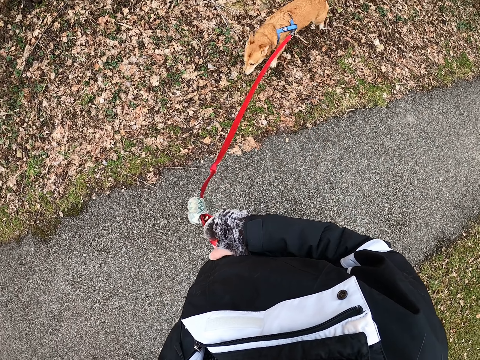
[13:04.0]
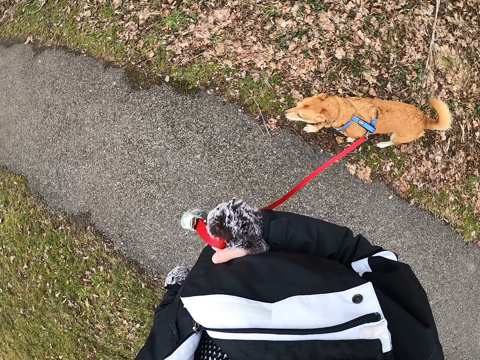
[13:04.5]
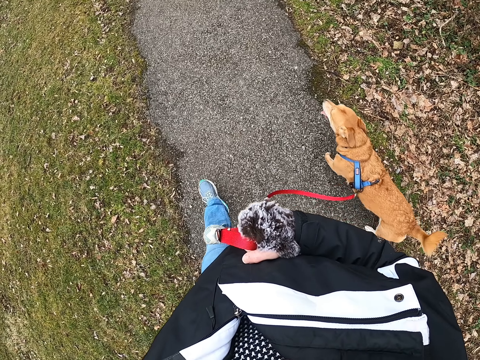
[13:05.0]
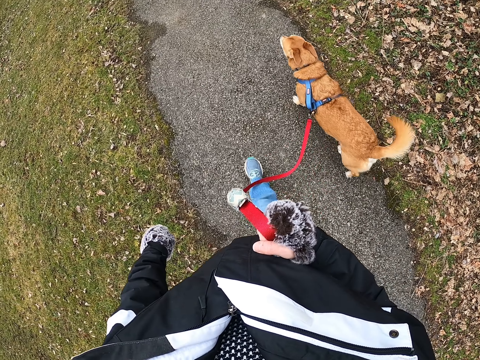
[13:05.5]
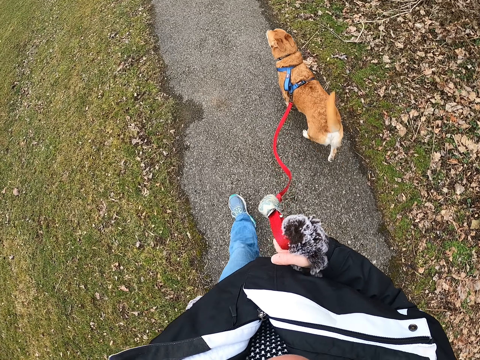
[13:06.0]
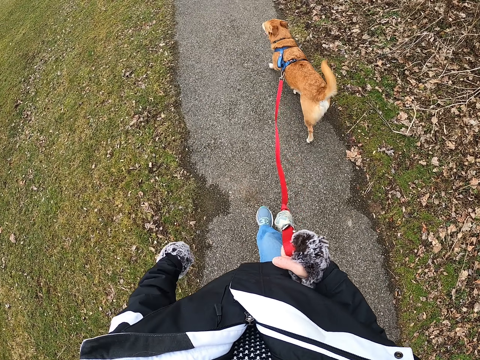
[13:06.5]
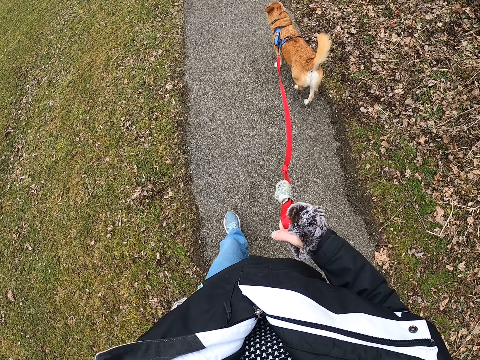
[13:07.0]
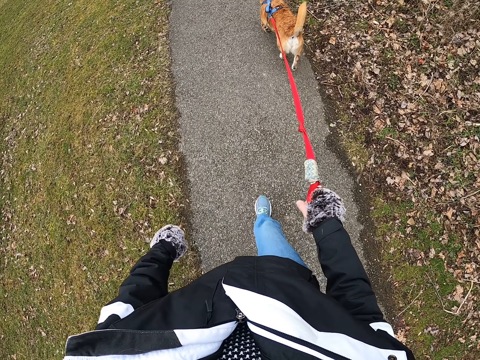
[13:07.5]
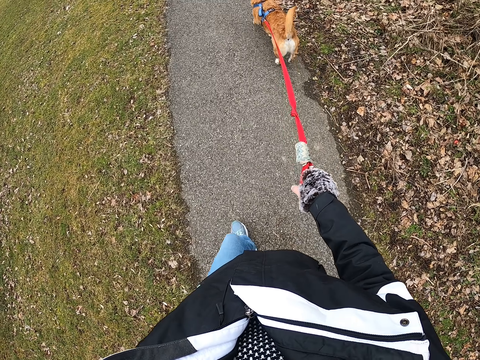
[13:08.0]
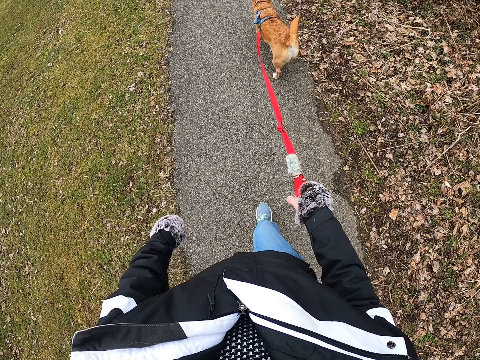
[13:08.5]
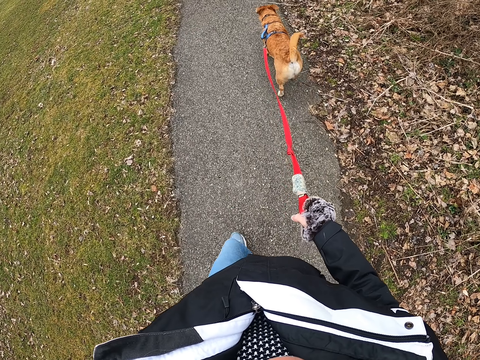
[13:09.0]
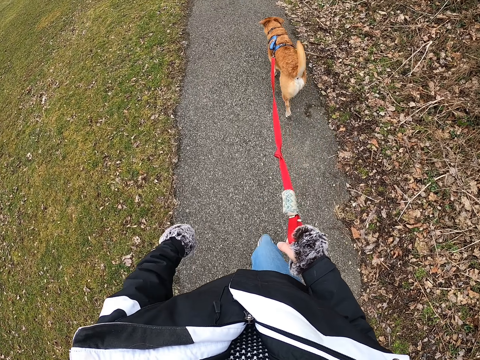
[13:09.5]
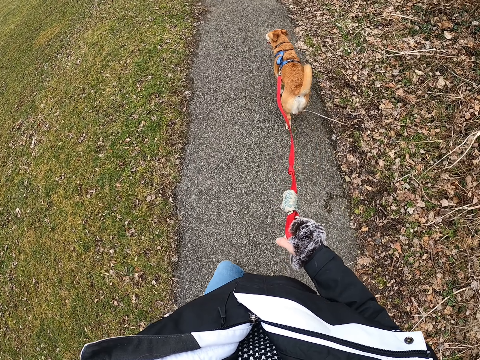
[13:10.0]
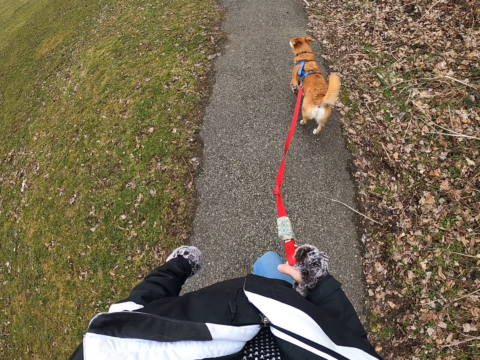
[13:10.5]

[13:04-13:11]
The camera wearer walks on the road with the dog.

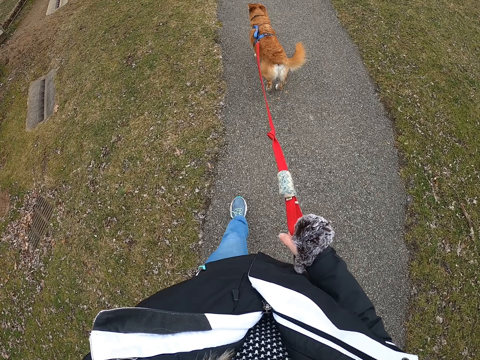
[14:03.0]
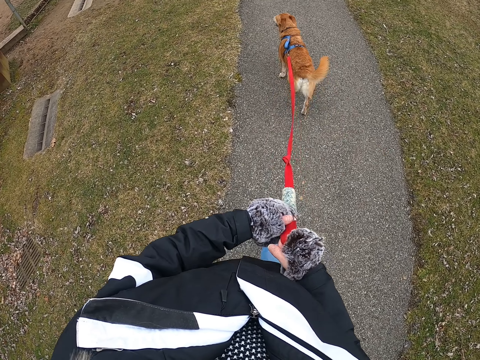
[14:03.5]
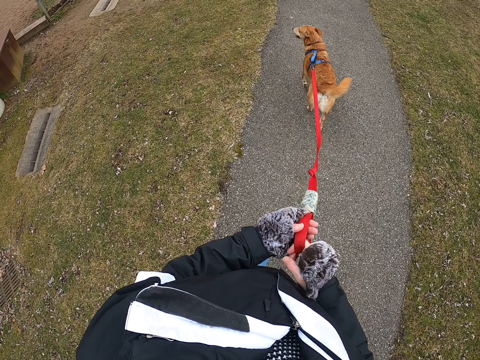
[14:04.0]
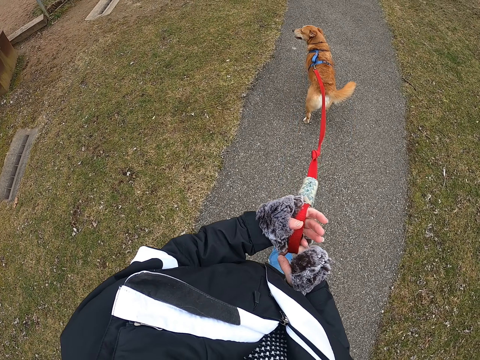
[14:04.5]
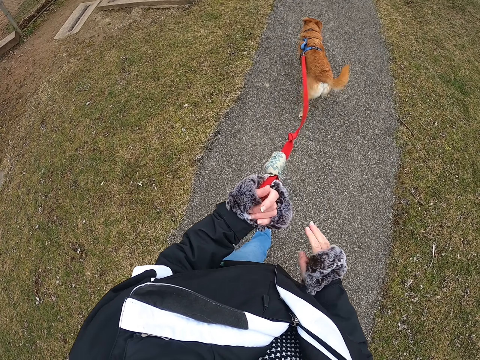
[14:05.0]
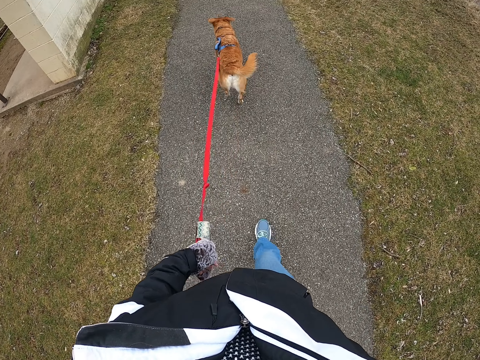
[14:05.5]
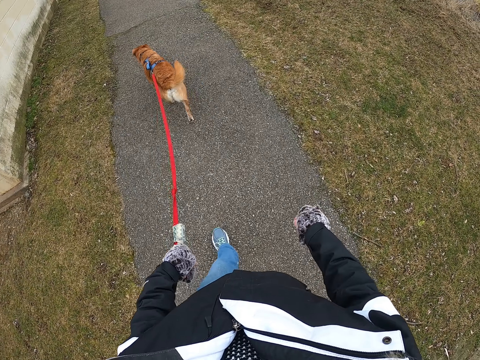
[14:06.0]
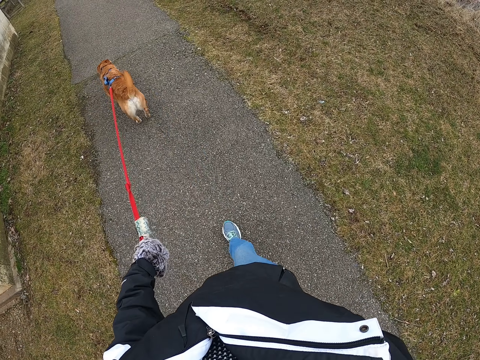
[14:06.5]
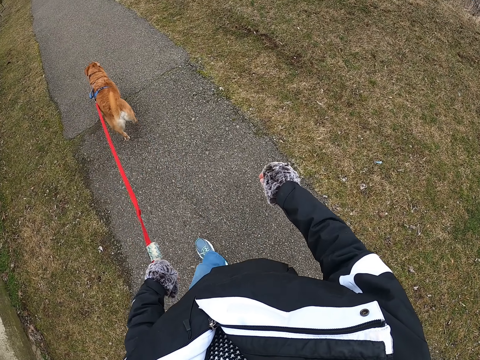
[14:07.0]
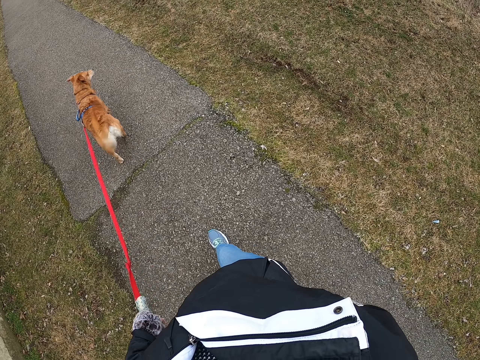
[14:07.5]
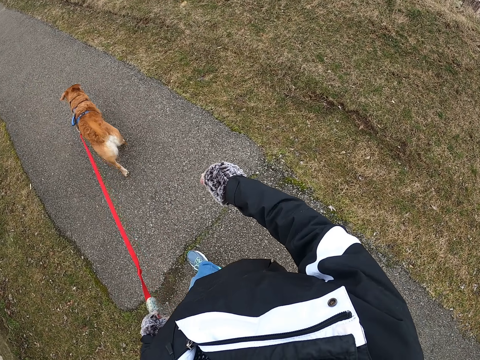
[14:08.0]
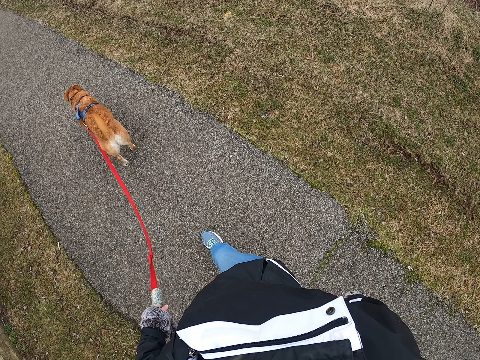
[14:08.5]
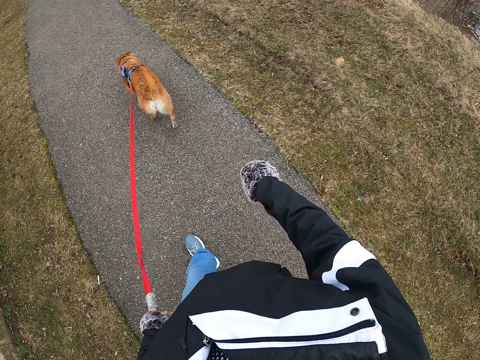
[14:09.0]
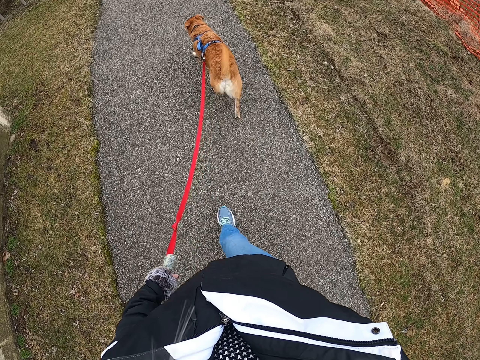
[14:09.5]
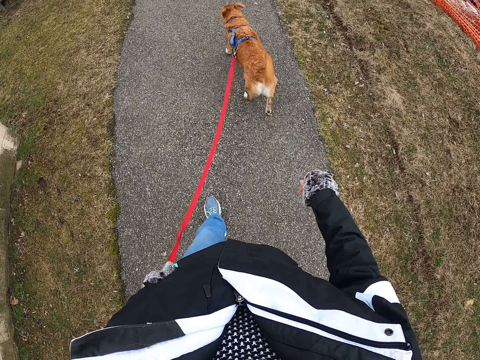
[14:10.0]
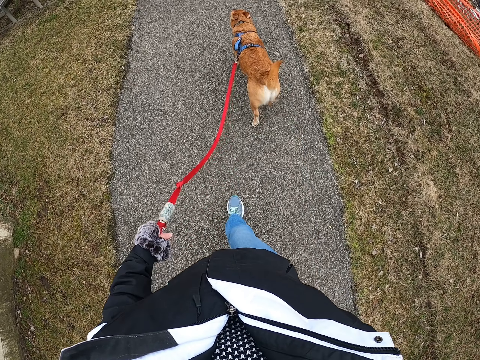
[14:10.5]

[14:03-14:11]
The camera wearer holds the dog leash with both hands. They take the leash from the right hand. They walk along the sidewalk with the dog.

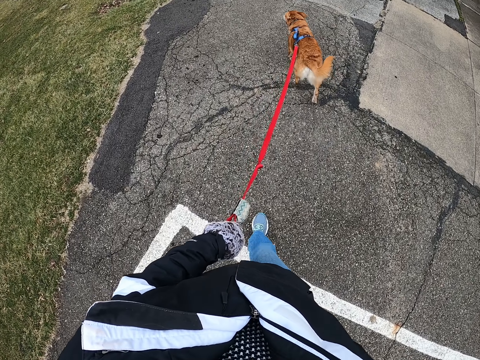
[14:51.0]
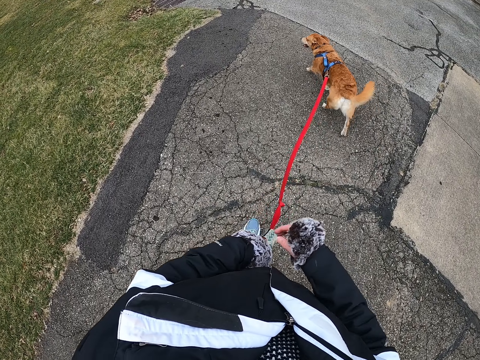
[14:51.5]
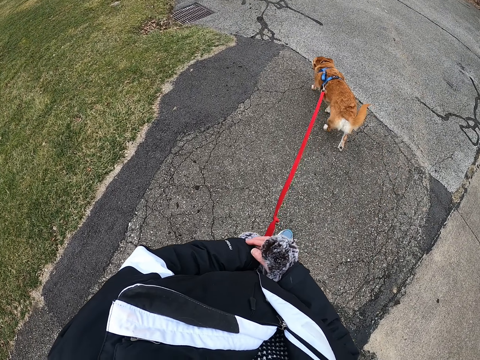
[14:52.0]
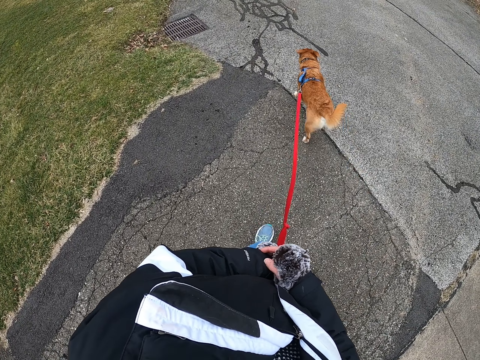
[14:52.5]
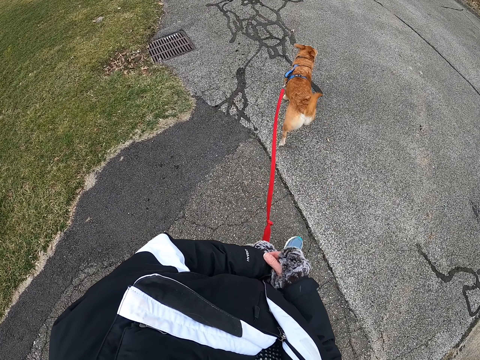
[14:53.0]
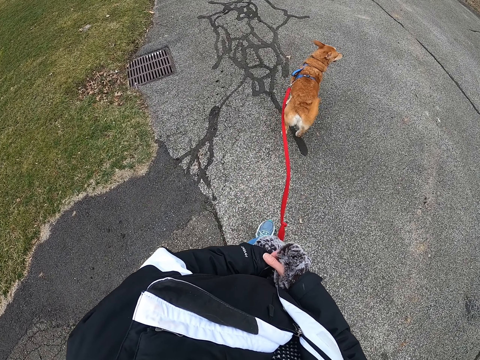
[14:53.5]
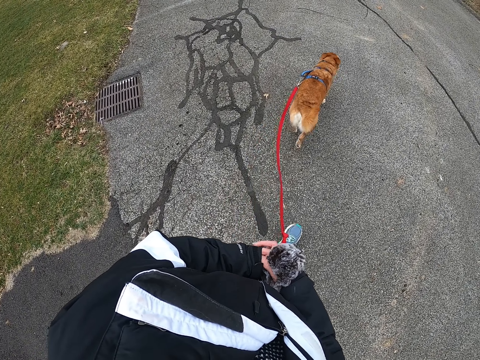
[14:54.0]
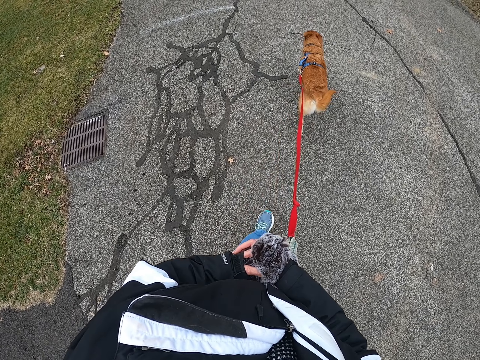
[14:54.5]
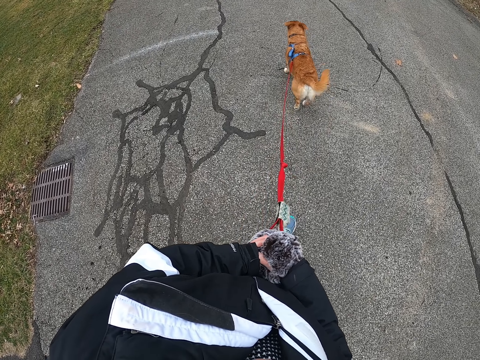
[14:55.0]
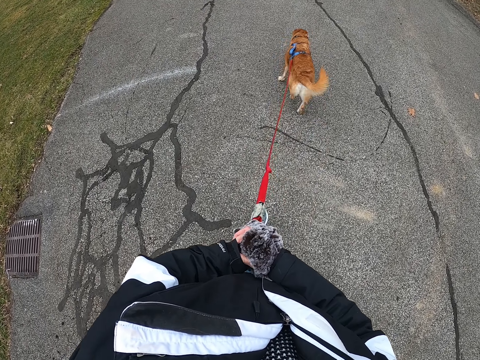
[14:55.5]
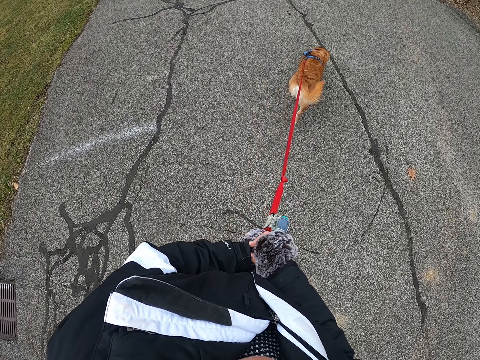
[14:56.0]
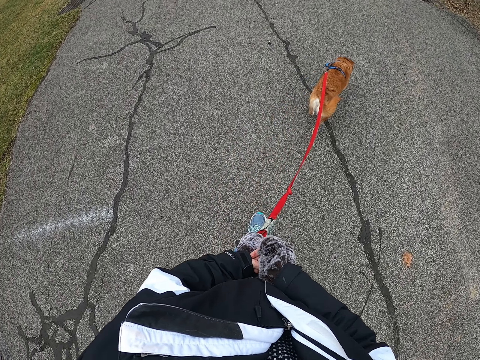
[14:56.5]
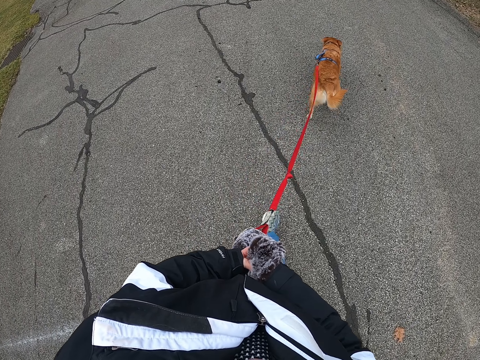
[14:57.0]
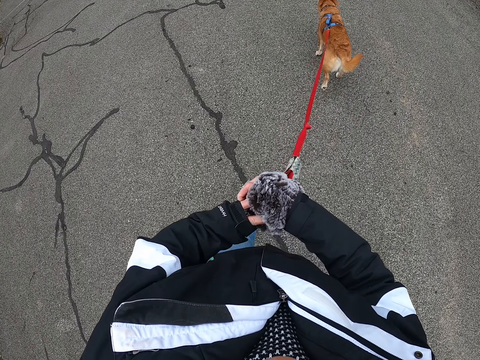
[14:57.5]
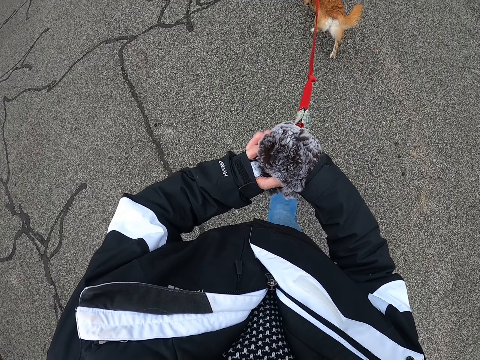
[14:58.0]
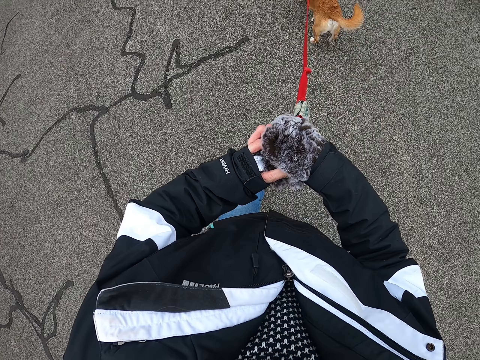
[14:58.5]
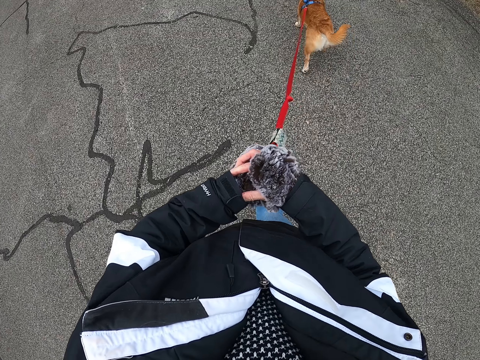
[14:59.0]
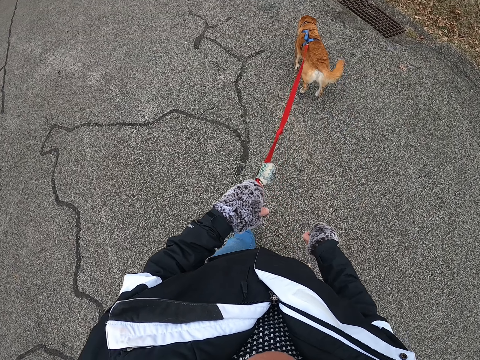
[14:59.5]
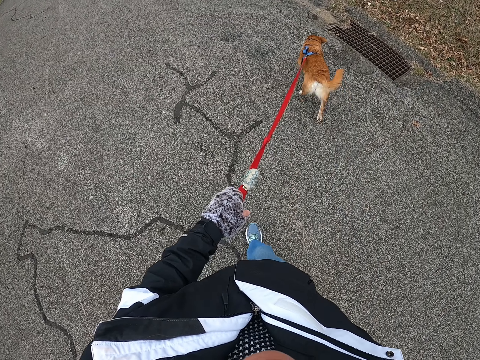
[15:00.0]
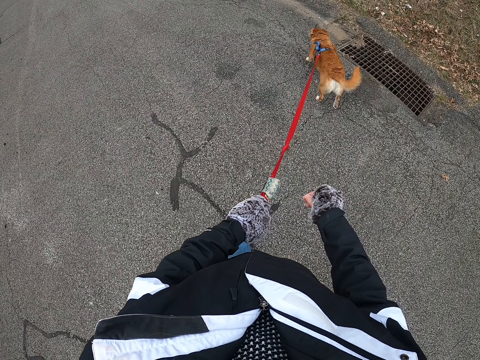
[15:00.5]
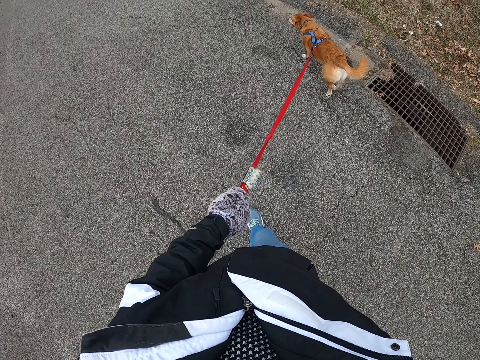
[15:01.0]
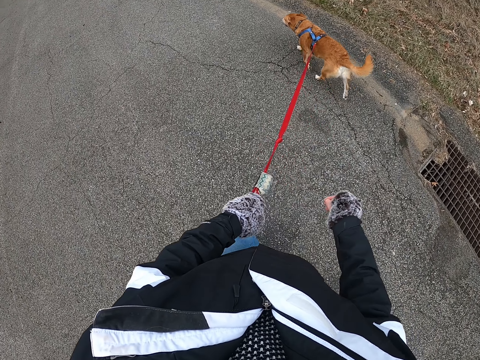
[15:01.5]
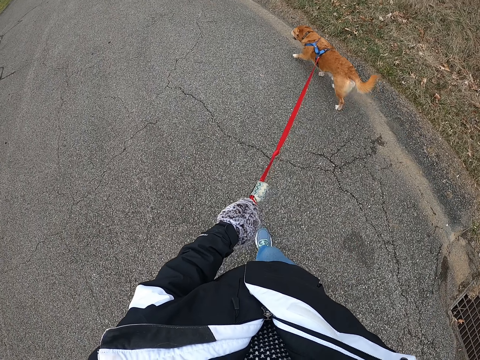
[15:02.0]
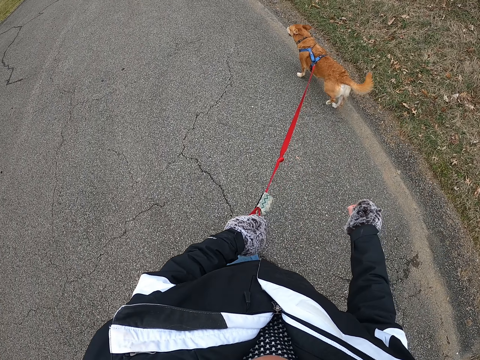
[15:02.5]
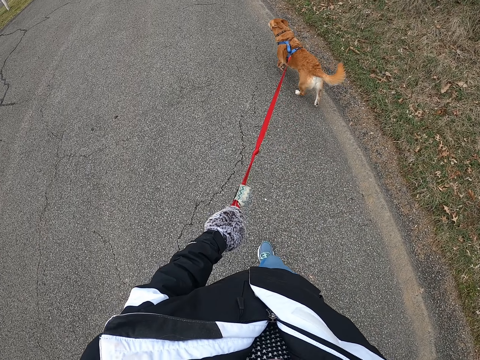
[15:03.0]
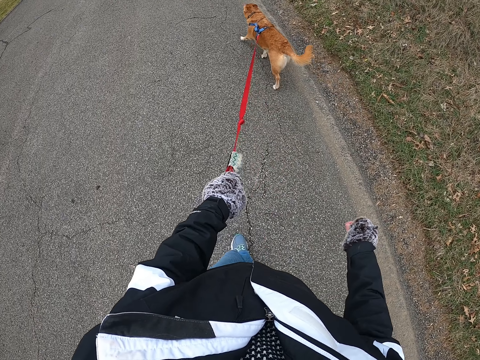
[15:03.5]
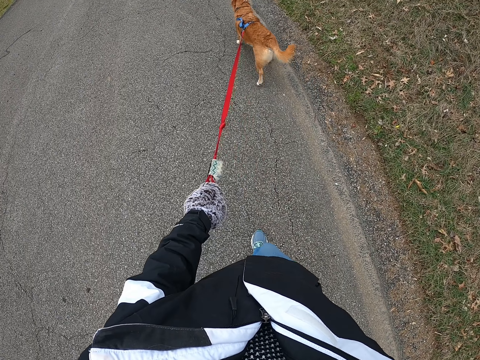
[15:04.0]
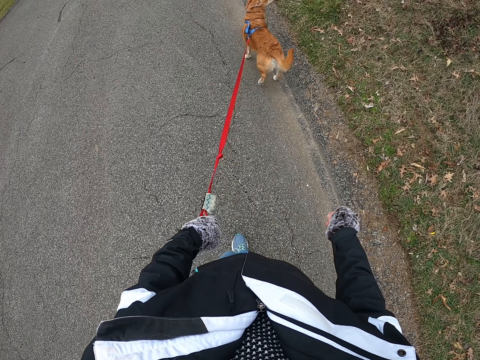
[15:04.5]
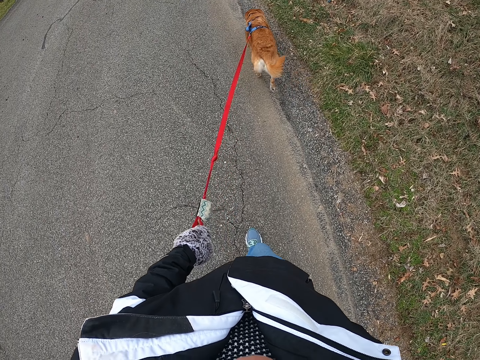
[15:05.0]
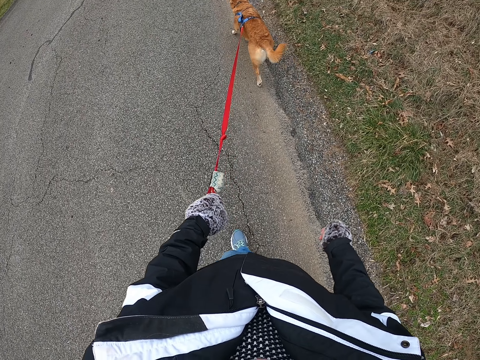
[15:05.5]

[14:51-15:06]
The camera wearer scrubs the left hand. They walk on the road with the dog.
